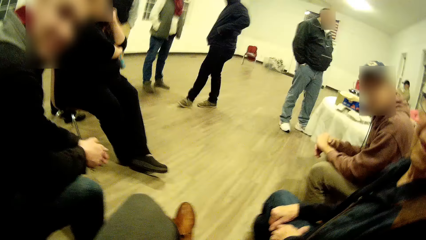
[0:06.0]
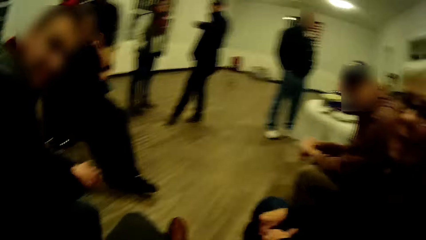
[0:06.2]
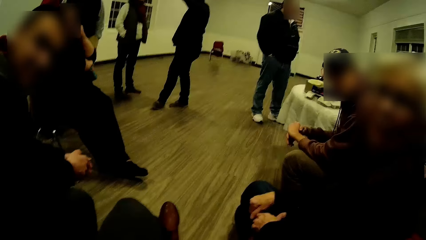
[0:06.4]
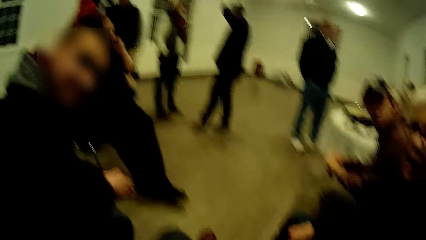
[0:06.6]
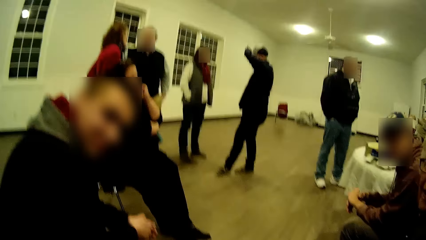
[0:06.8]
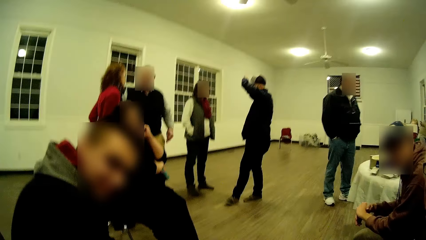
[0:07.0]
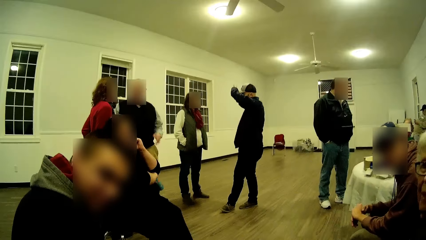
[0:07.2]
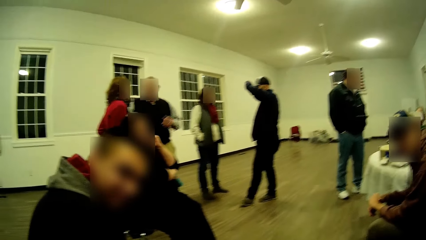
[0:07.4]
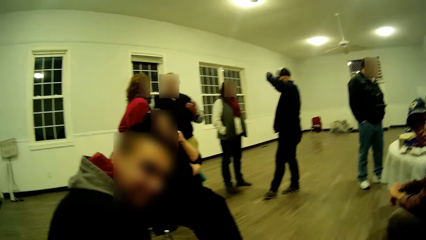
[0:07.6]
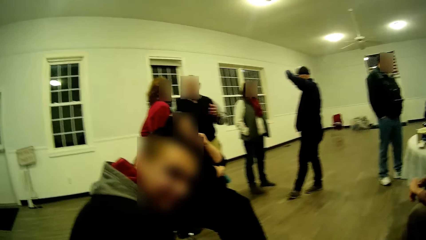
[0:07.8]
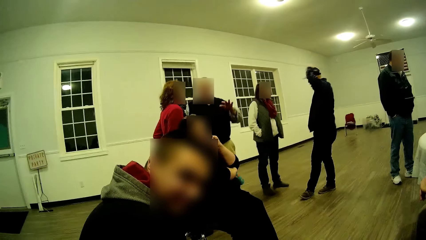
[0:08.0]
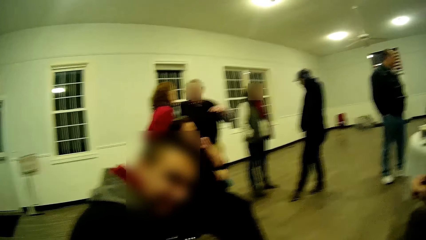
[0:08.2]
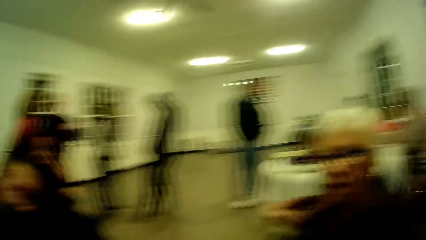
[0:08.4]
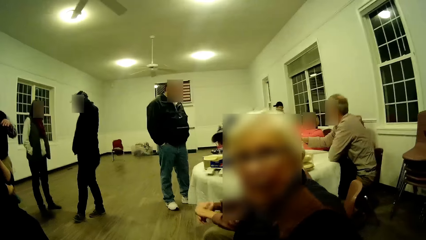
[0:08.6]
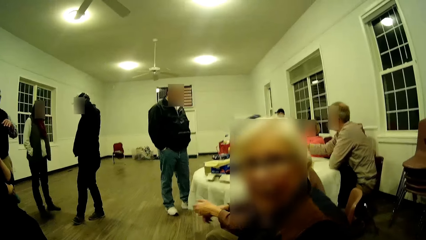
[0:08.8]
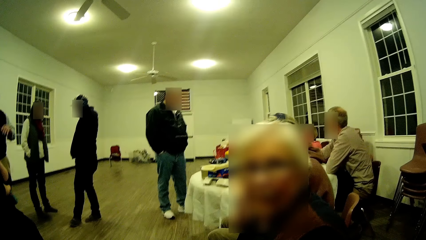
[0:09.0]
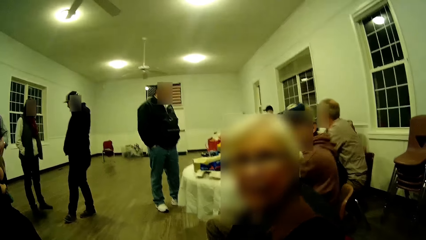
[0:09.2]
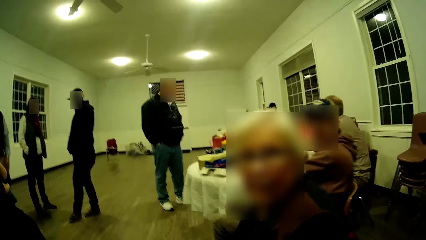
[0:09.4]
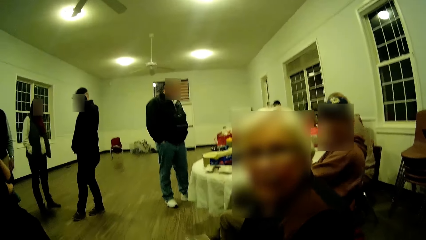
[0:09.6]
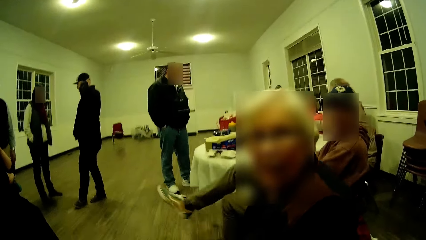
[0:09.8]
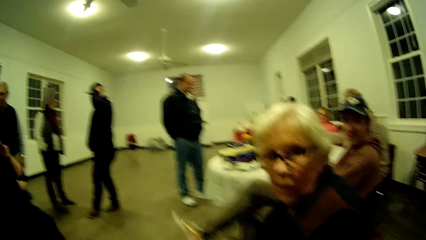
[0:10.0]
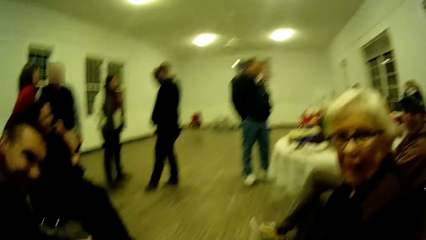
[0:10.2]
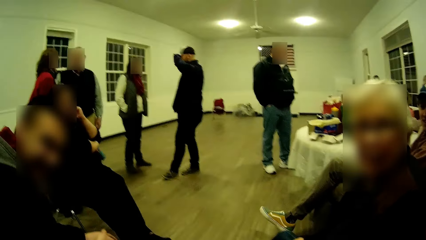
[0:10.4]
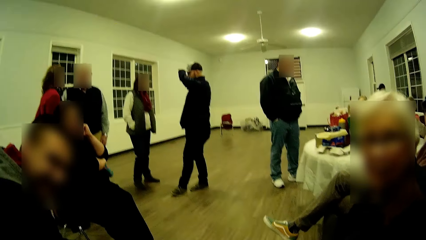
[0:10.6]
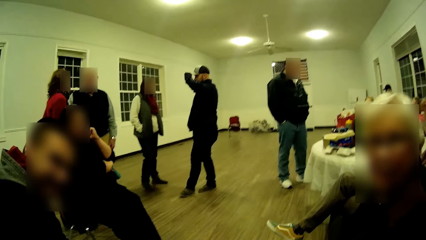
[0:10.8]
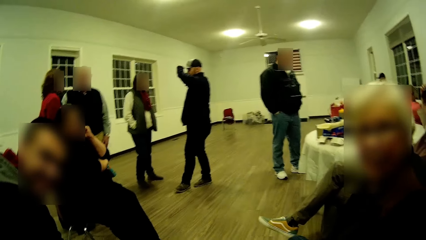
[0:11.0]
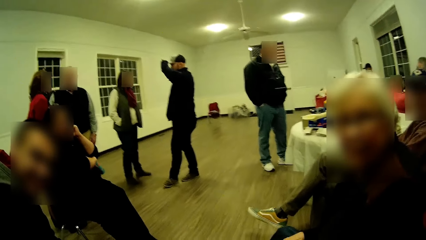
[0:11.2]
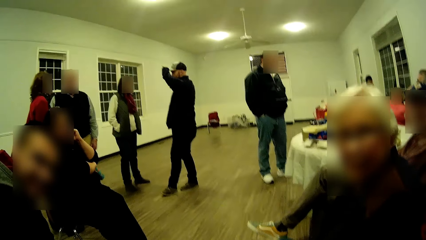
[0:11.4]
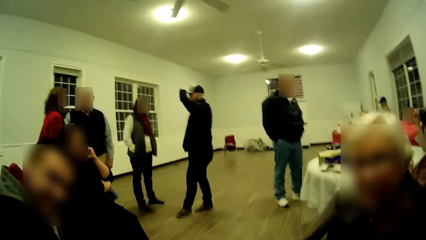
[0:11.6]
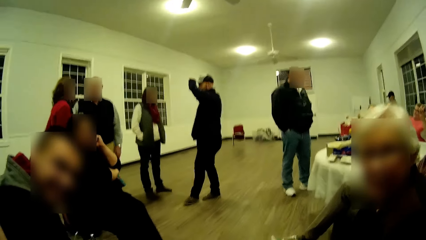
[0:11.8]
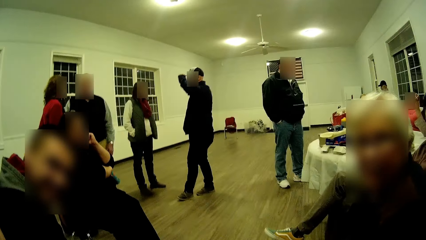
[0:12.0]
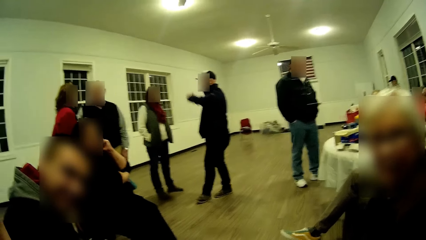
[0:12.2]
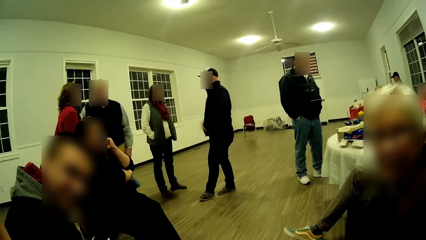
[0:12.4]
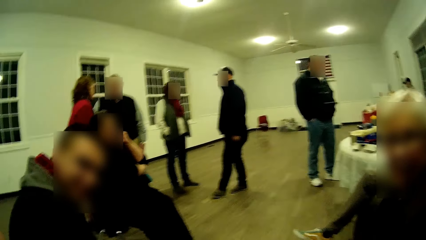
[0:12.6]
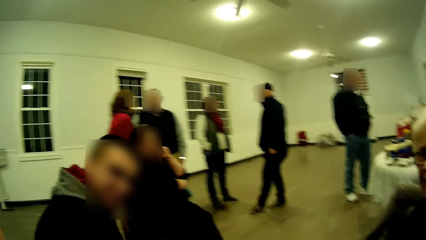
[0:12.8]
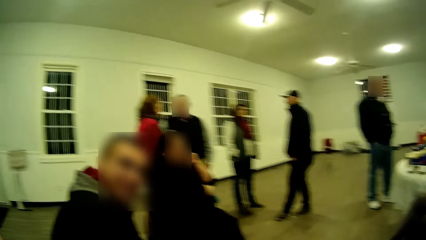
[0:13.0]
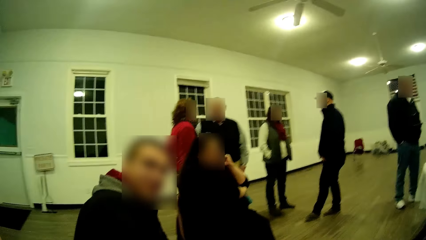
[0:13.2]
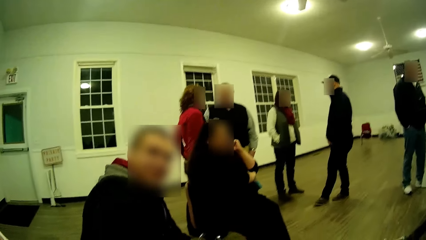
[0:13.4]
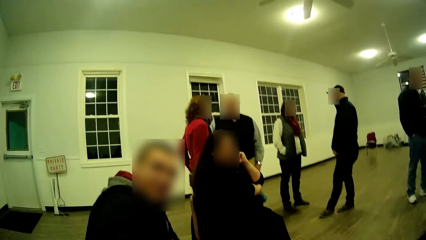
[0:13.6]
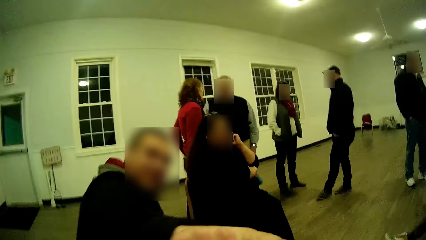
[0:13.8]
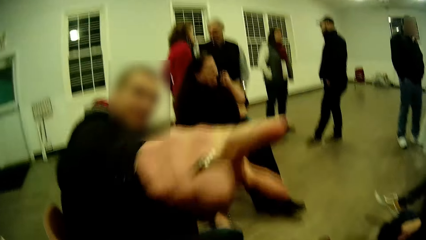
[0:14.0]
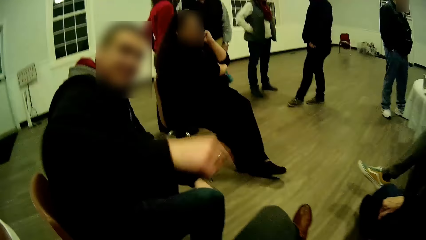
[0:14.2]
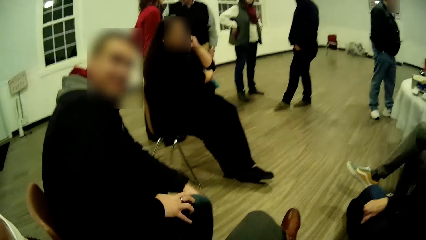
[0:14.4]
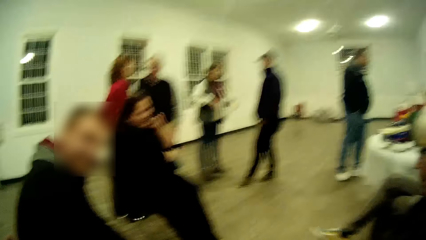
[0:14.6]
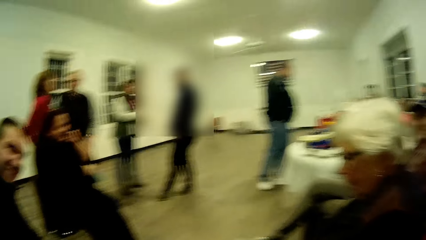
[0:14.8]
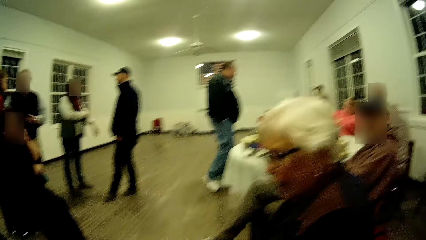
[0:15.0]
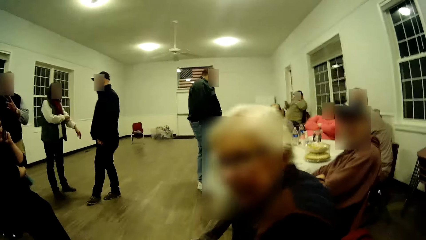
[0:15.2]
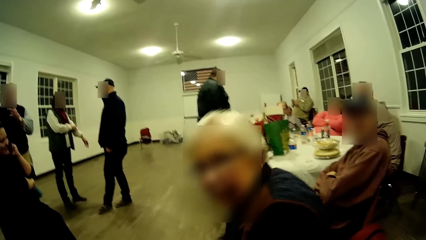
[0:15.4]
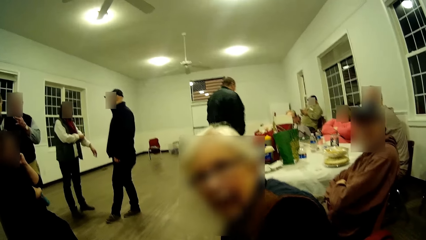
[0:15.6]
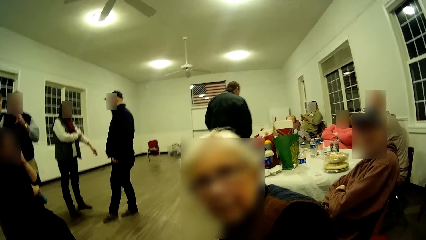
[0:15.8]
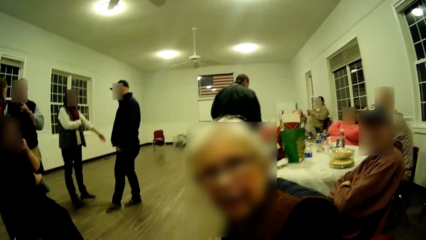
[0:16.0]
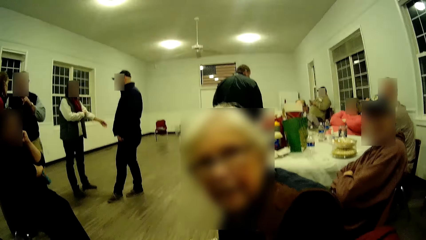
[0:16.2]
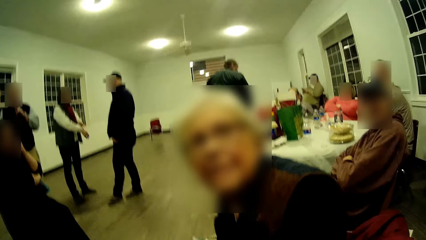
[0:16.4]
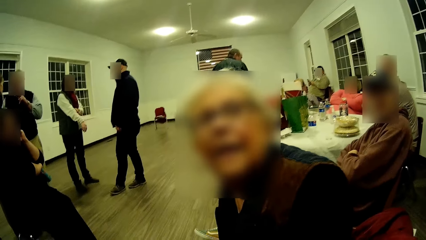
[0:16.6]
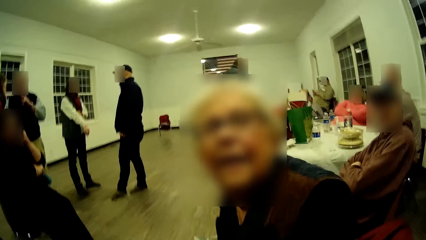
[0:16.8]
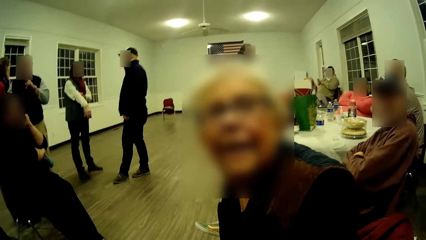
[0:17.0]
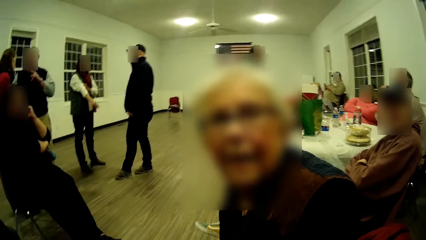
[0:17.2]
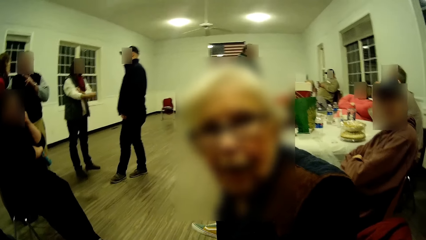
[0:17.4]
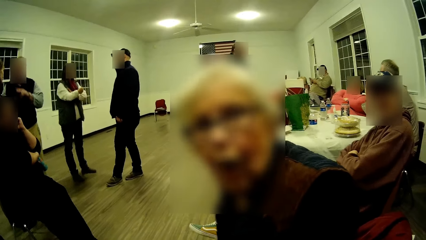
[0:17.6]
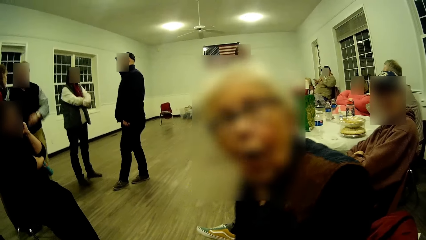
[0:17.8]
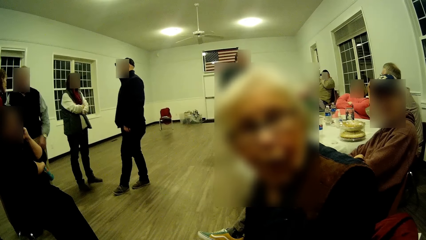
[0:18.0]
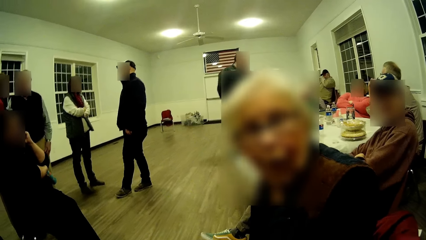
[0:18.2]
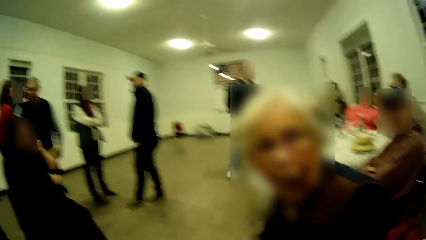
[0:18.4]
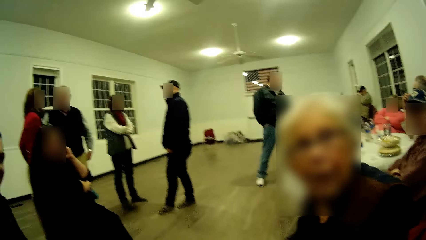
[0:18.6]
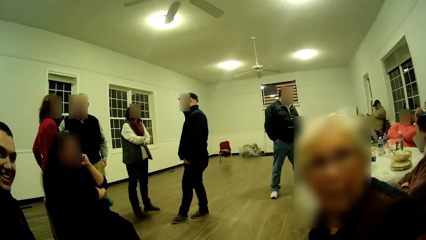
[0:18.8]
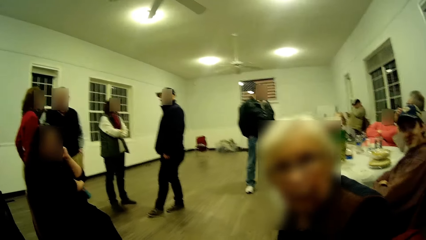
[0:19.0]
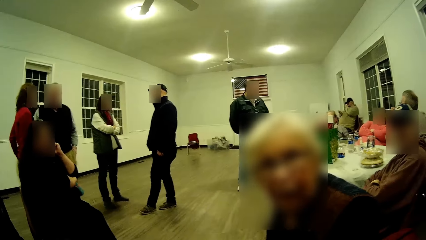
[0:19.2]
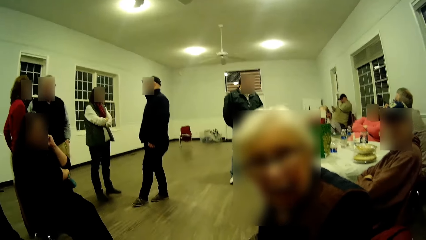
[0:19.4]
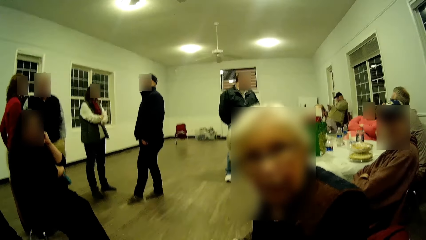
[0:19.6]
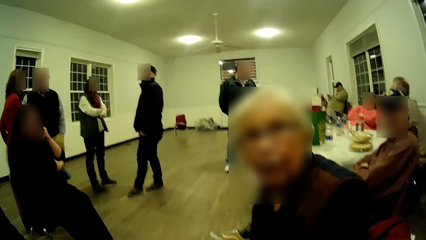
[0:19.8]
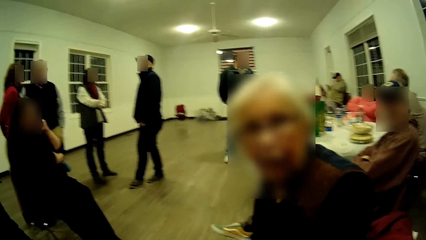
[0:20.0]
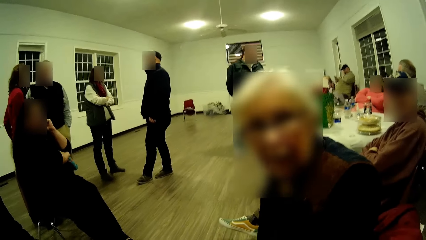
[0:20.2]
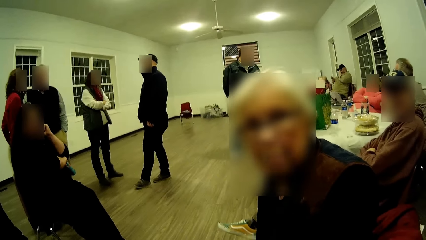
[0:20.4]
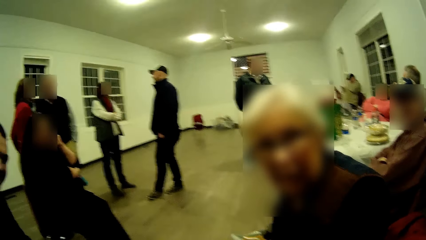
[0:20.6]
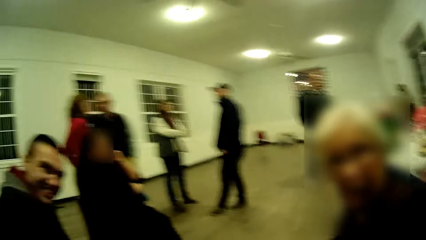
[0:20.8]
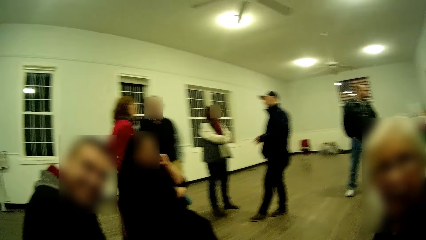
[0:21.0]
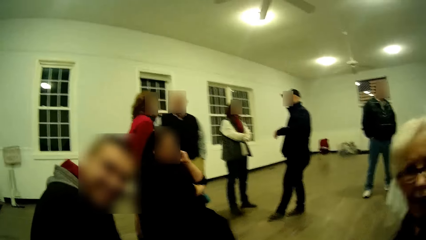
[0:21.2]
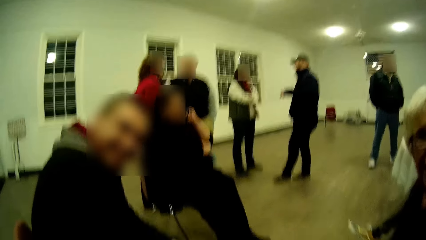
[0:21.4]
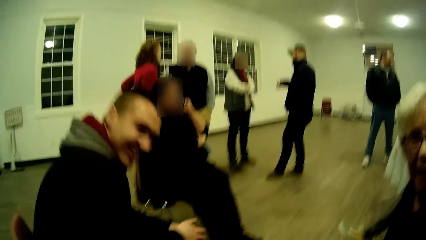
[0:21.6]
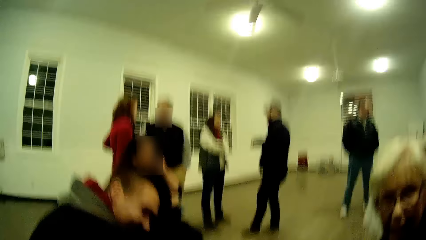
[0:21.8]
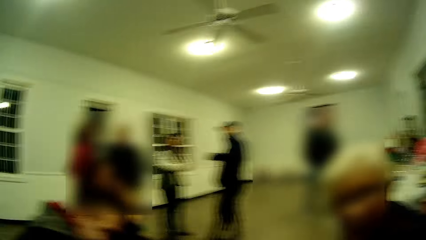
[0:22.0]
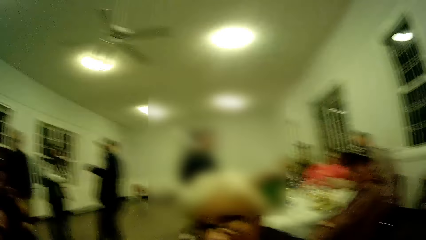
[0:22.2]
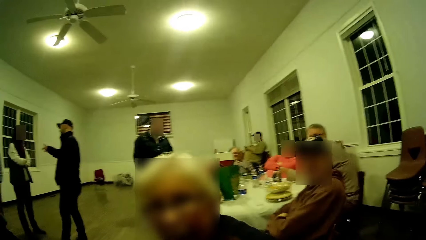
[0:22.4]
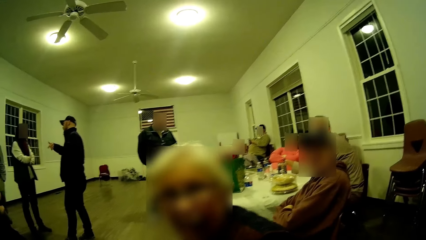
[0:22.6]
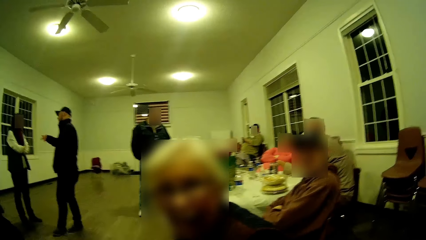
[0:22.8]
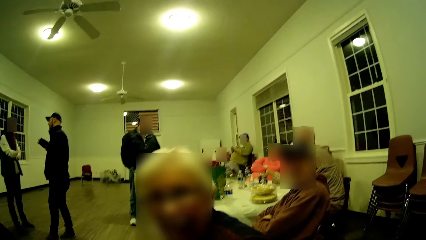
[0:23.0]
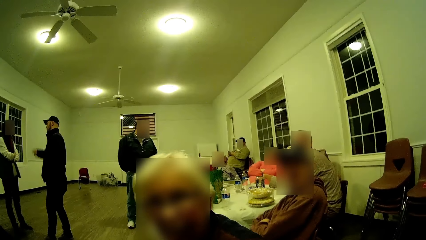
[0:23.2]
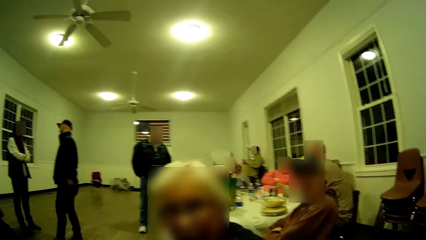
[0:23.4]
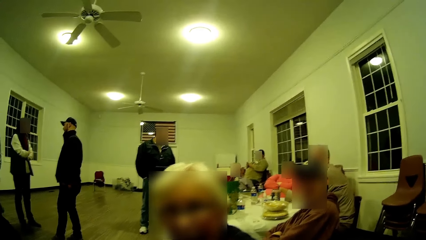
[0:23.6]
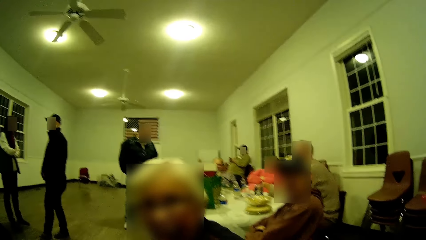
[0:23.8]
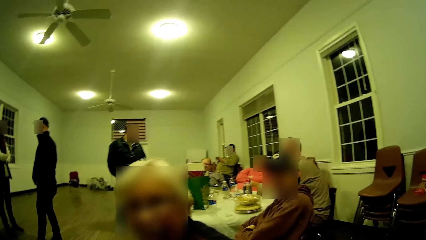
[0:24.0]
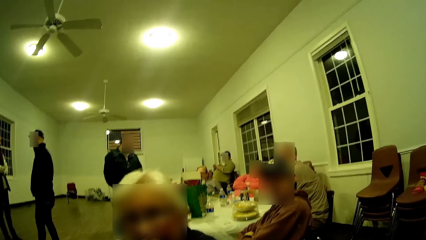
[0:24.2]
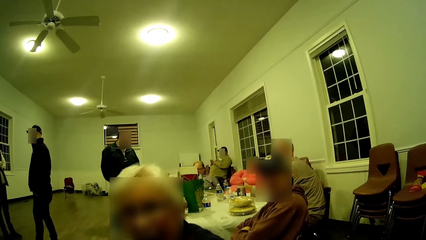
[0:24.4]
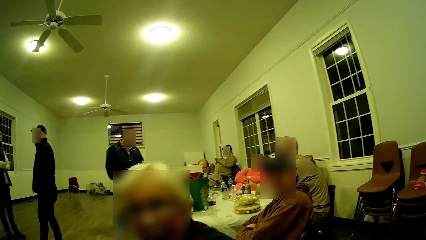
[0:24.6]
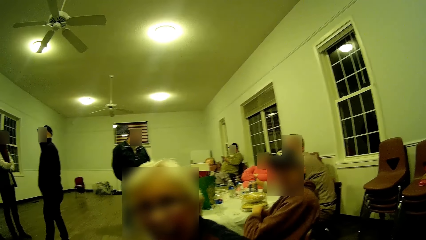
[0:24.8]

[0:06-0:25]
A man looks at the camera. The camera wearer talks to the man. The man replies to the camera wearer. A woman looks at the camera and talks. The man converses. The man points his hand towards the camera wearer. The man returns the hand. The woman talks to the camera wearer and moves her body around. The camera wearer talks to the woman. They talk.
